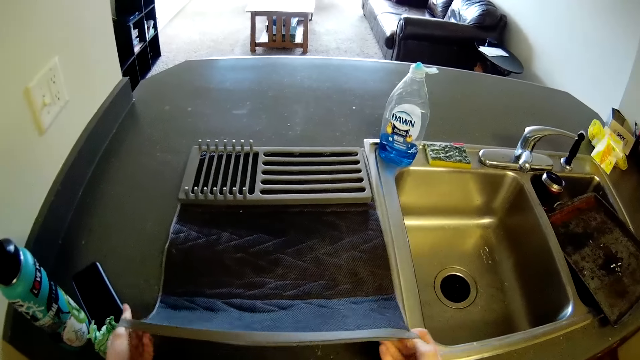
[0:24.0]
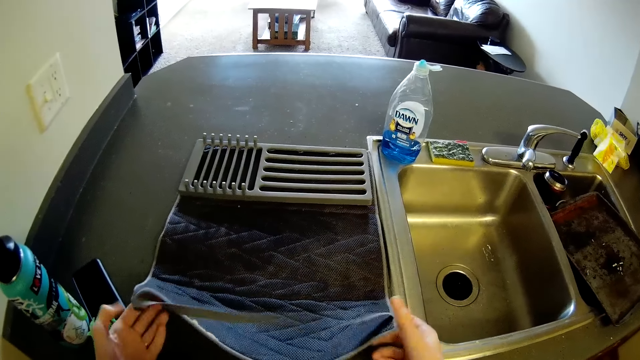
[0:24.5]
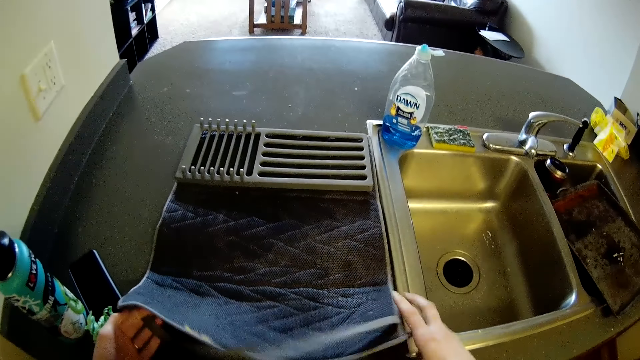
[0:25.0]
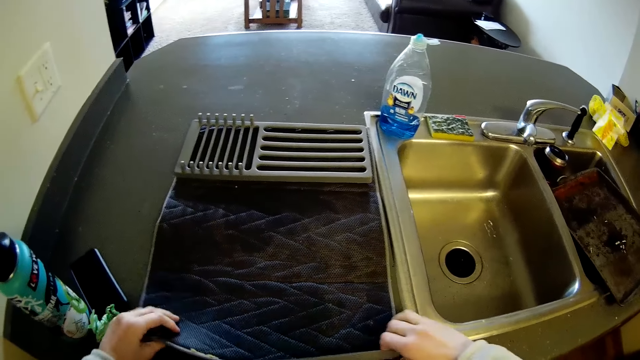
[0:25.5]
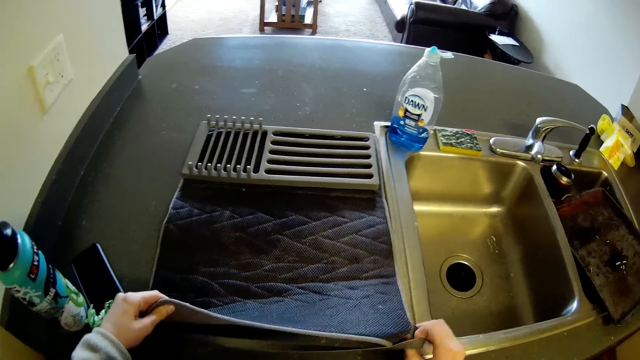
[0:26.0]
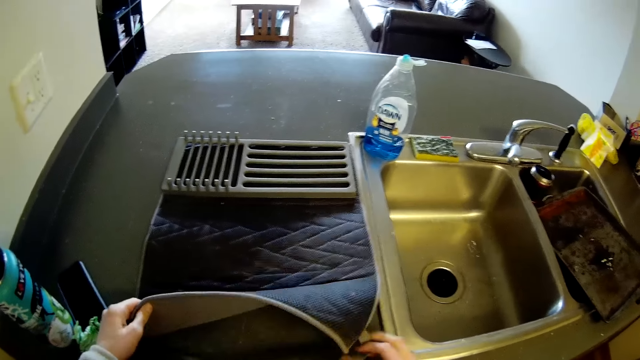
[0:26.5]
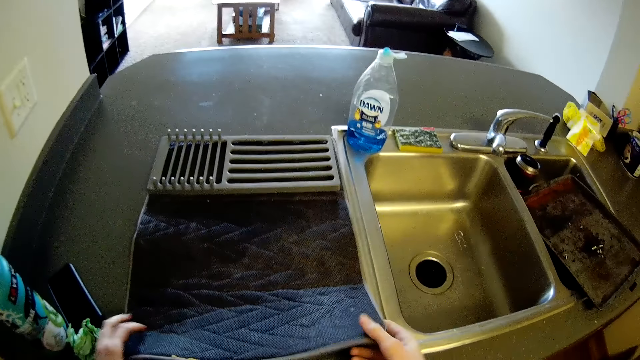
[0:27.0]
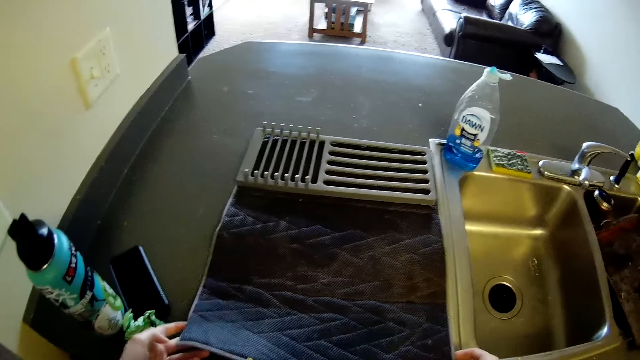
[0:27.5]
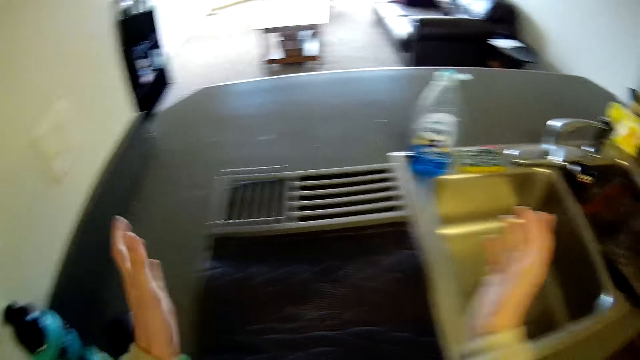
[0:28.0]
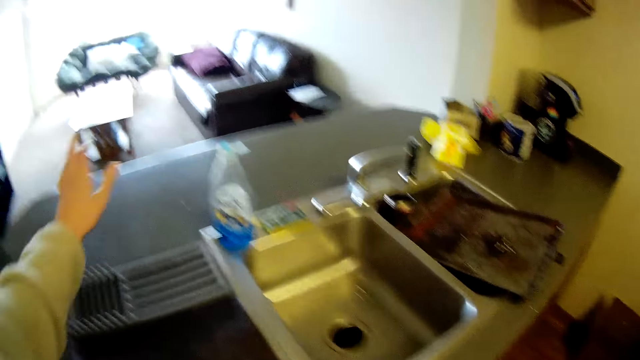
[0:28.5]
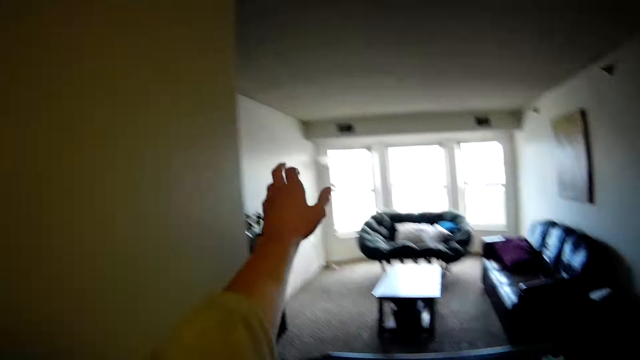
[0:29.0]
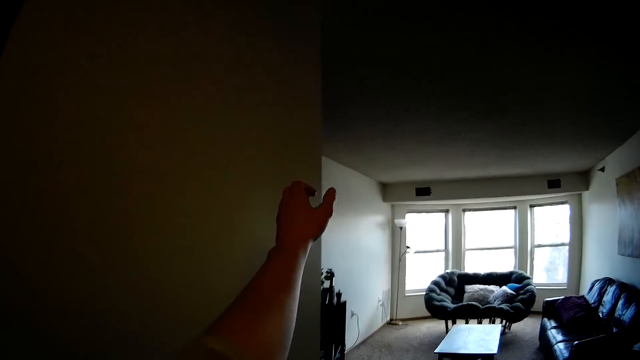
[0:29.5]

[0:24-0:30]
The camera wearer adjusts a cutlery bag on a table. They stretch a hand forward.

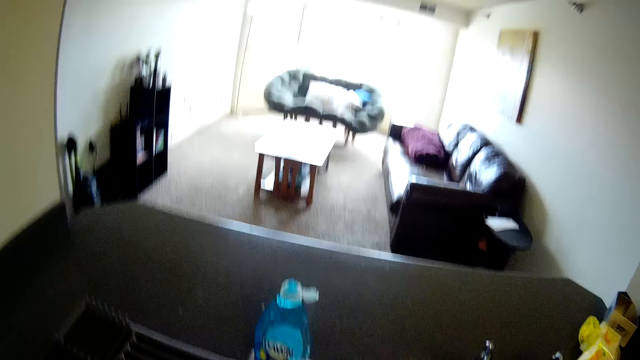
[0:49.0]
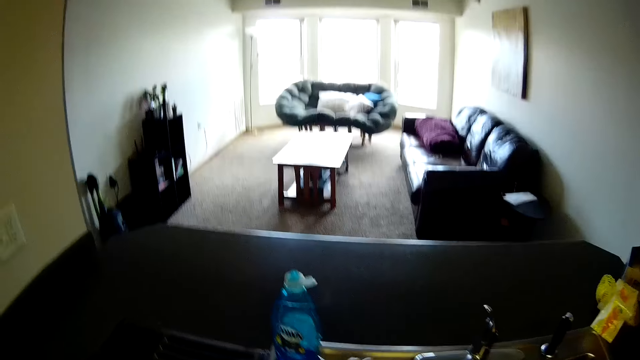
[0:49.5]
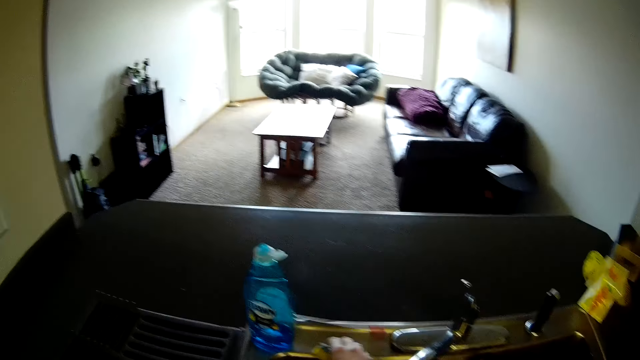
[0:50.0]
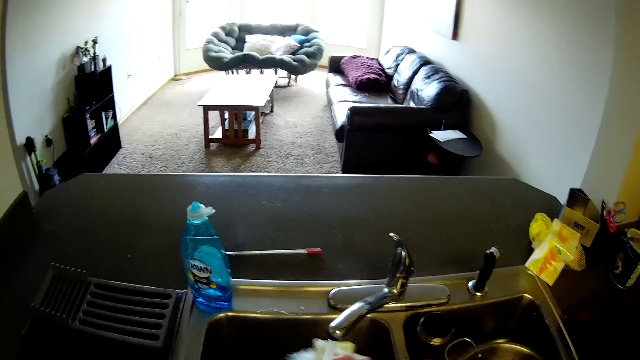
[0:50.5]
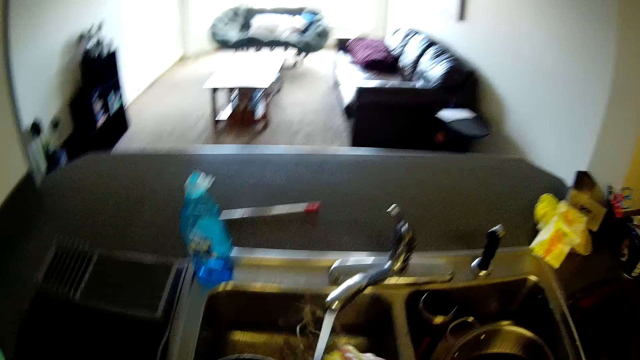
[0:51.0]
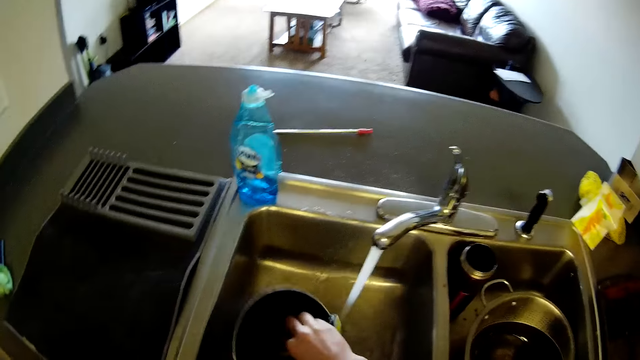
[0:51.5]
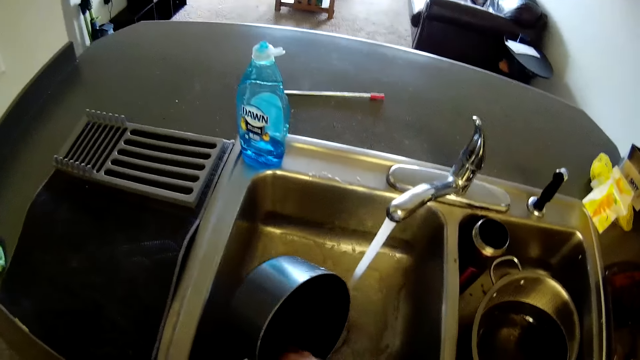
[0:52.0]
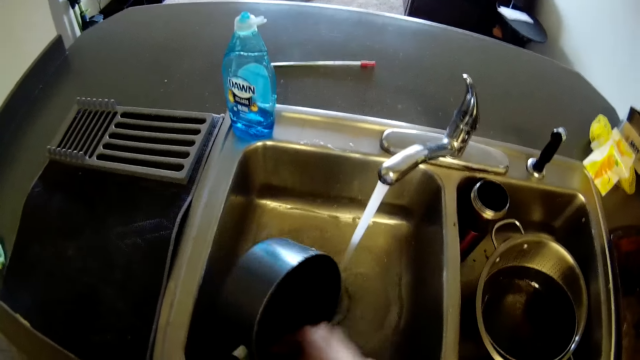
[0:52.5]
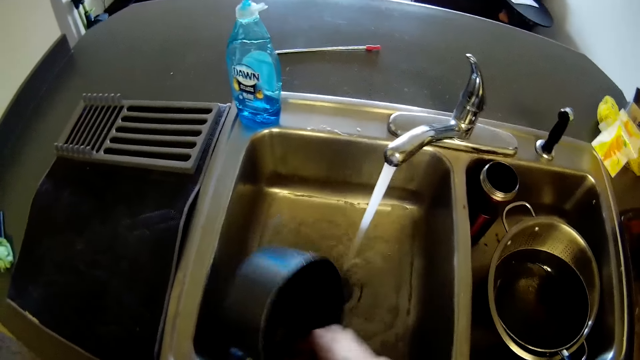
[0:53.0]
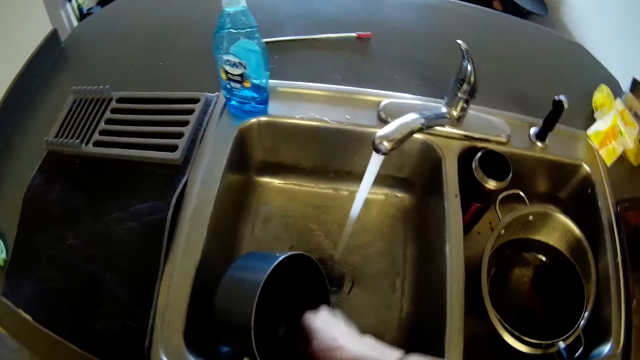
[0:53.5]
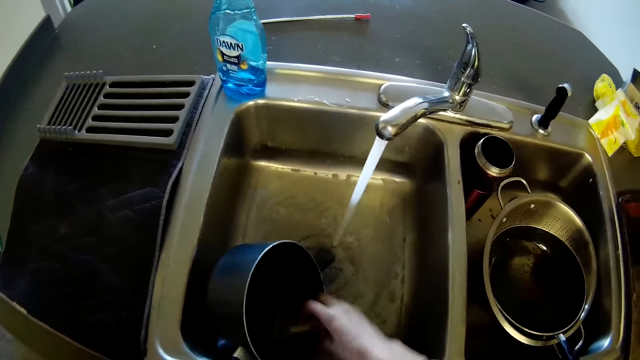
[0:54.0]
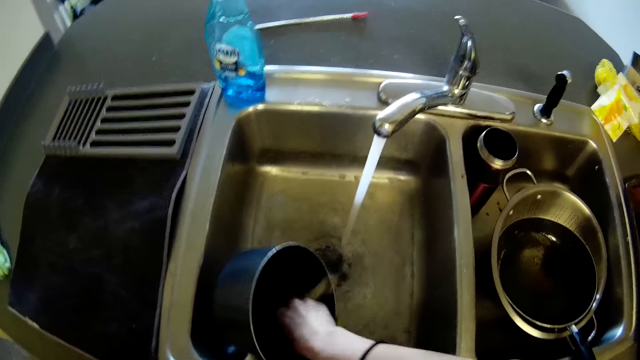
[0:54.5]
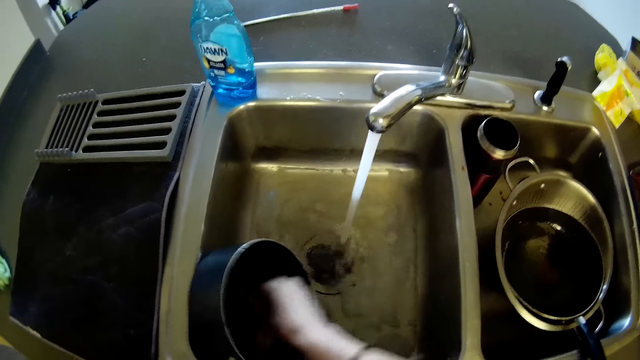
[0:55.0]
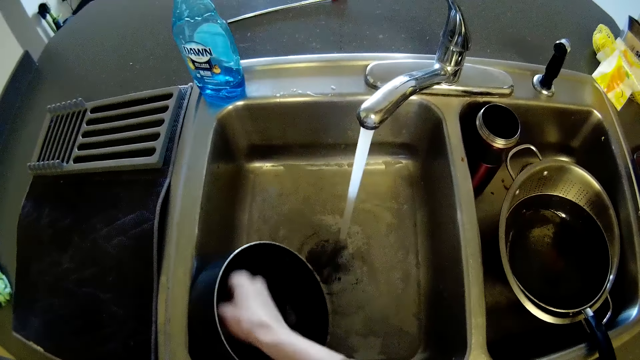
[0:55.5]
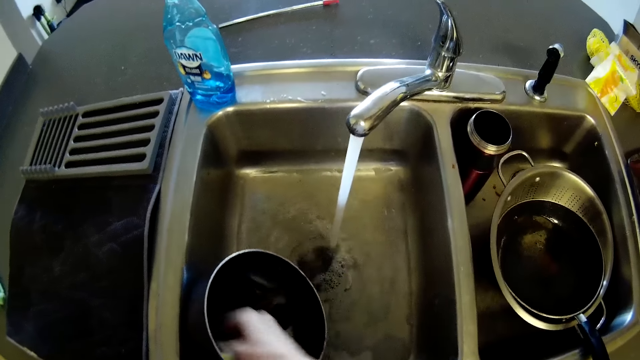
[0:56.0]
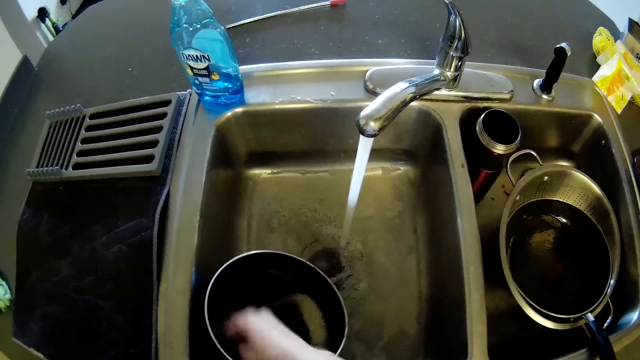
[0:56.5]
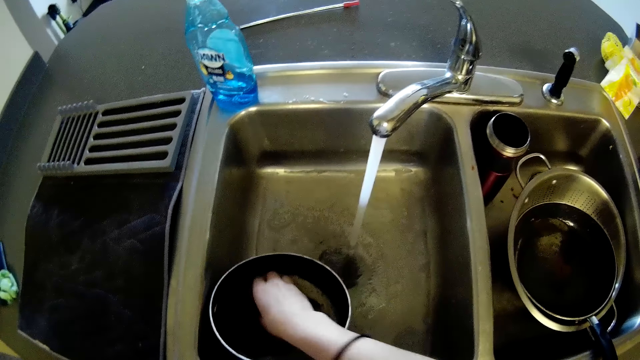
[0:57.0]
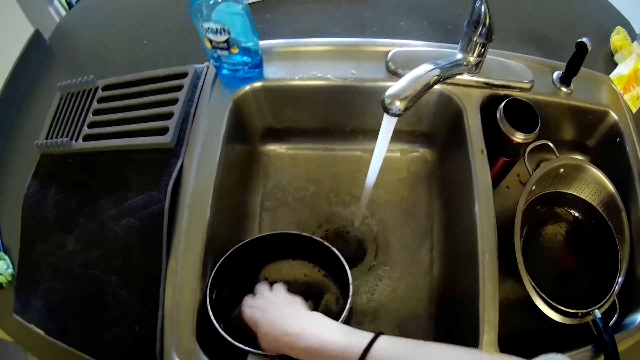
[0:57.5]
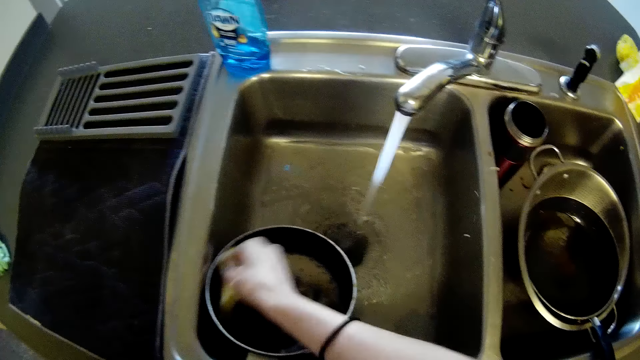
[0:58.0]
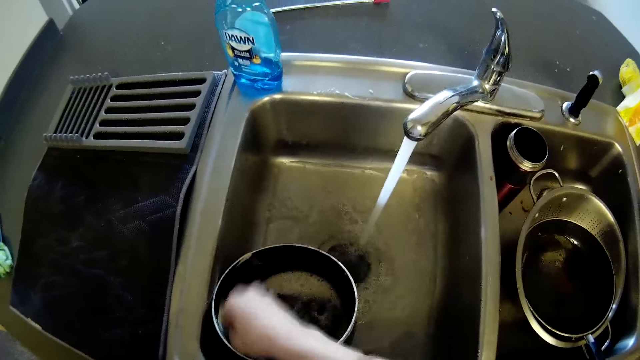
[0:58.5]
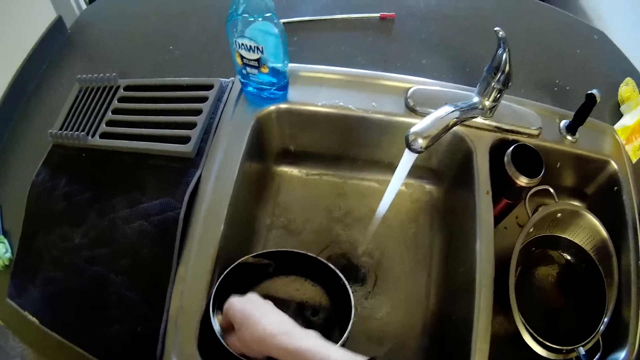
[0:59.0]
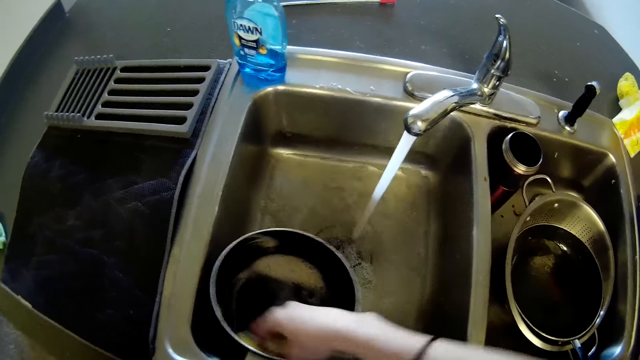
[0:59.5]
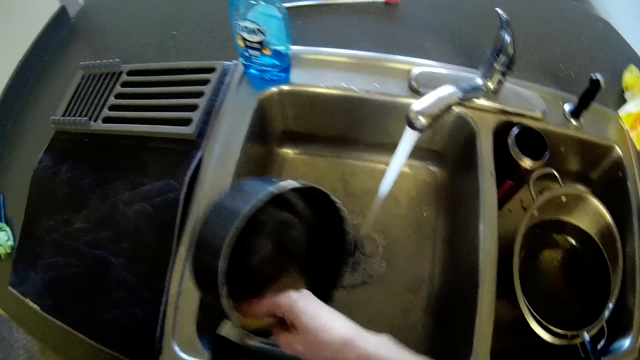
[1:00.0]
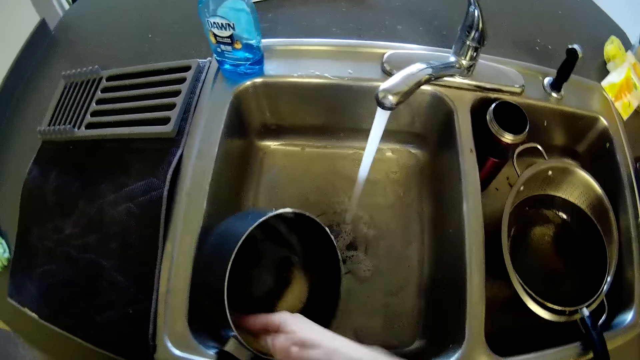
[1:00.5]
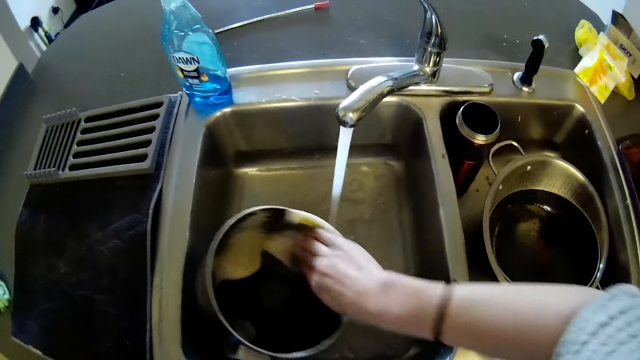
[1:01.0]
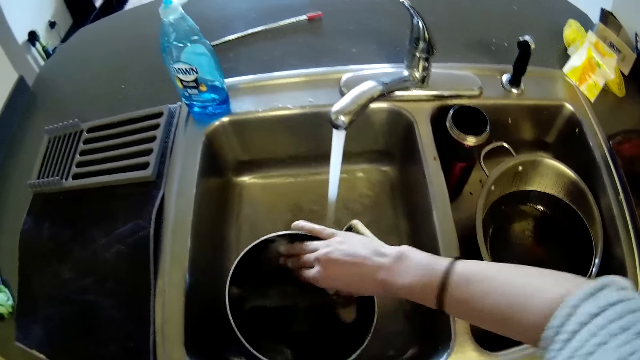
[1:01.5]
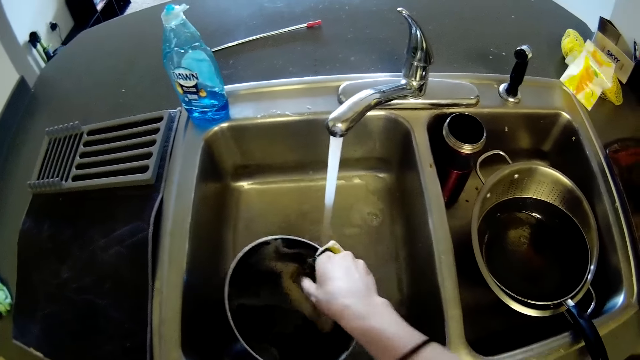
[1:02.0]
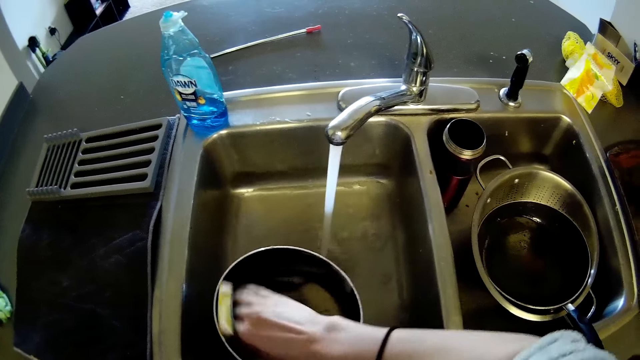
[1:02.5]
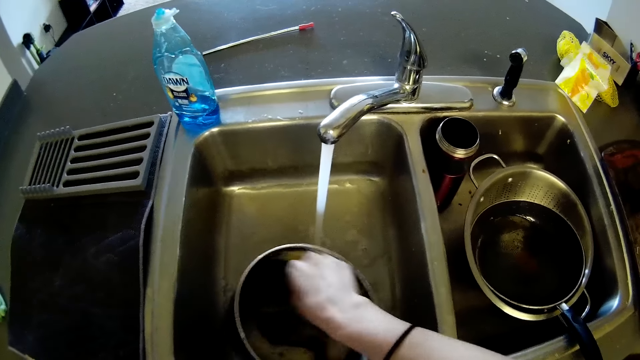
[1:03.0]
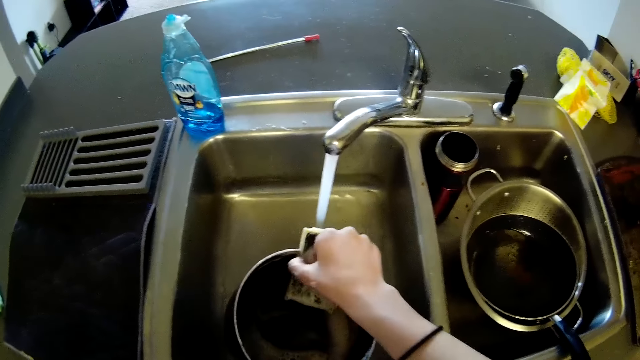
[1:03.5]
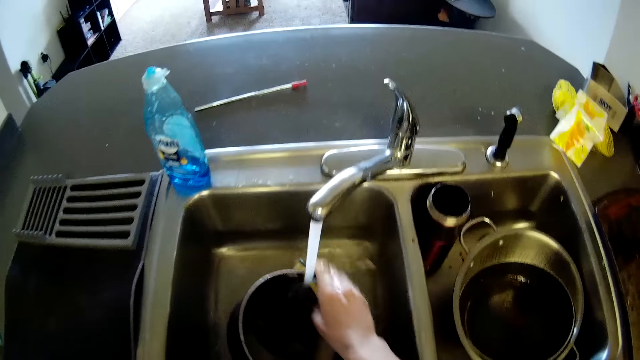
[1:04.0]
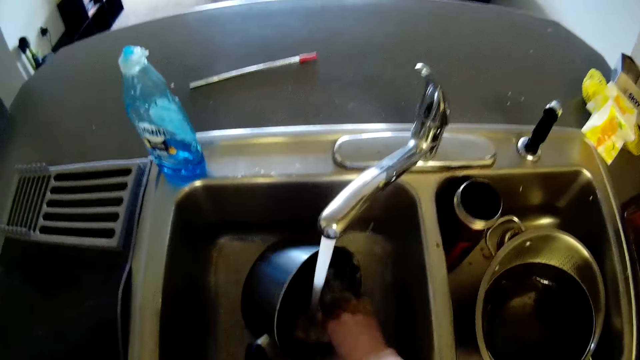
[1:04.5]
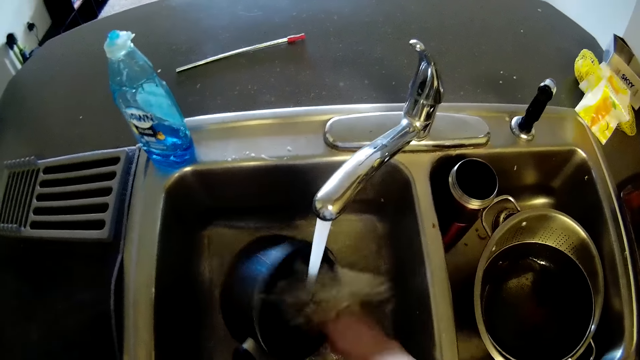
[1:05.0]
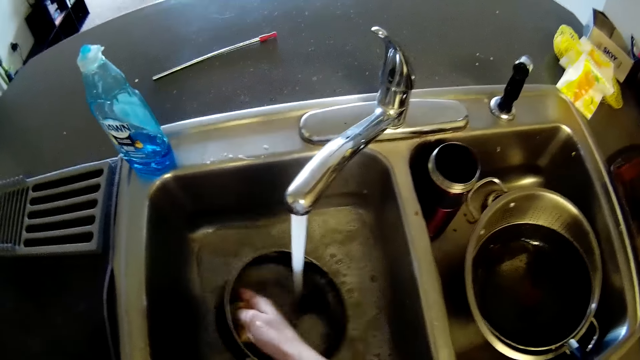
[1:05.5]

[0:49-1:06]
The camera wearer looks around a kitchen. She cleans a pan with a scrubber in her right hand and running water from a tap.
